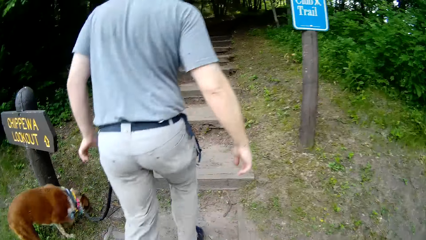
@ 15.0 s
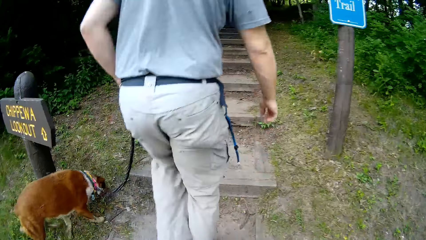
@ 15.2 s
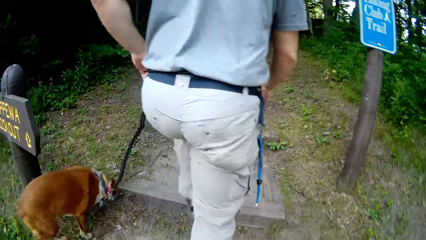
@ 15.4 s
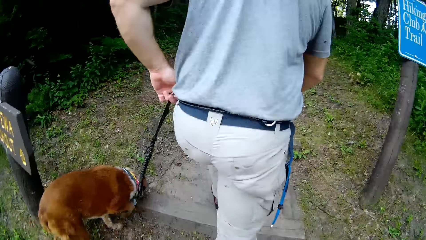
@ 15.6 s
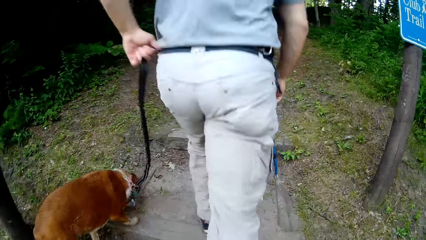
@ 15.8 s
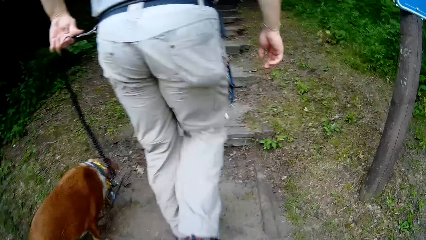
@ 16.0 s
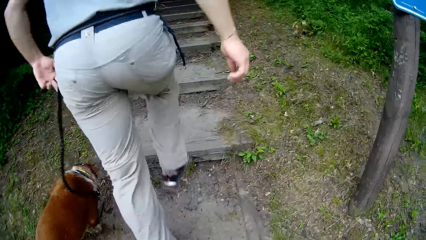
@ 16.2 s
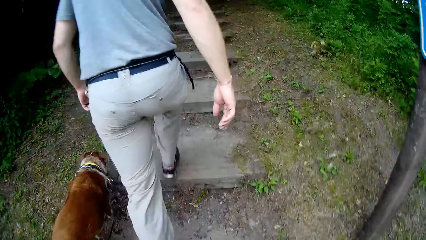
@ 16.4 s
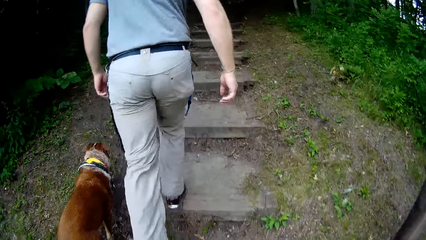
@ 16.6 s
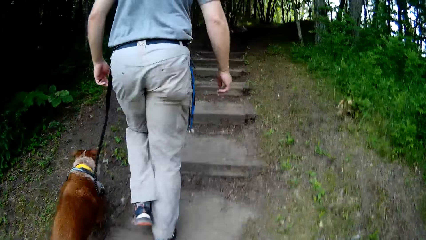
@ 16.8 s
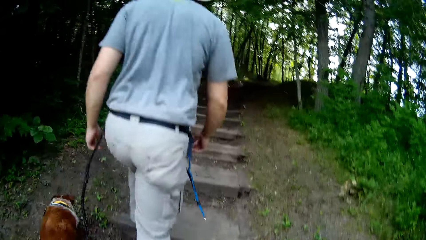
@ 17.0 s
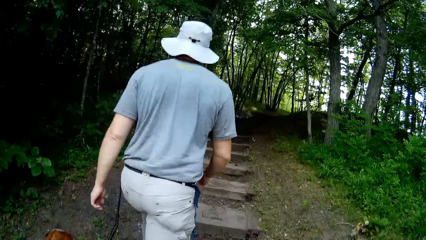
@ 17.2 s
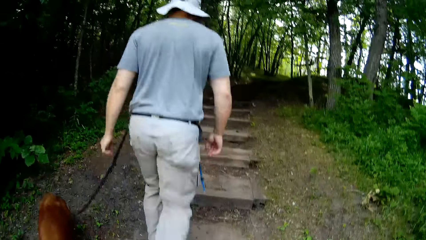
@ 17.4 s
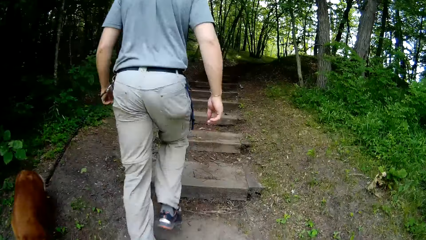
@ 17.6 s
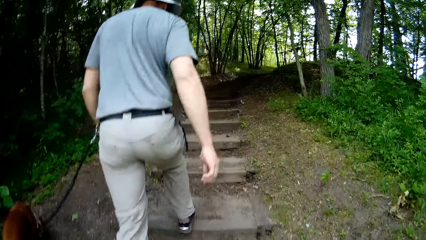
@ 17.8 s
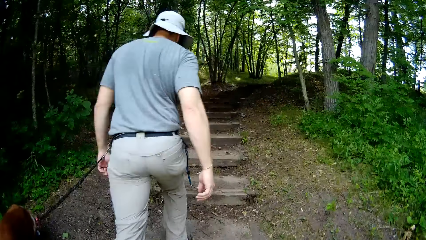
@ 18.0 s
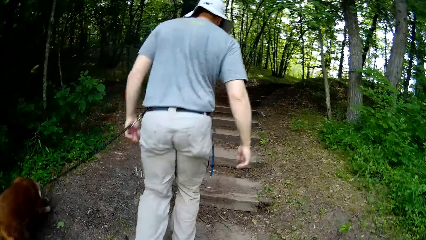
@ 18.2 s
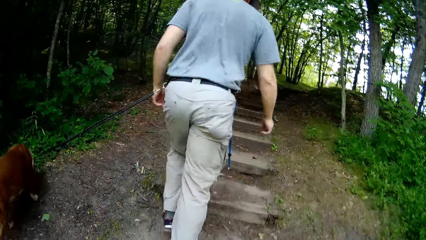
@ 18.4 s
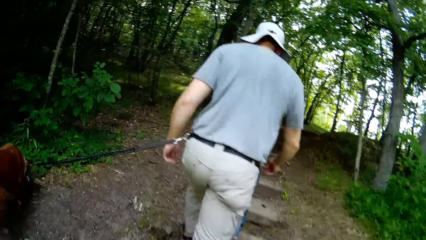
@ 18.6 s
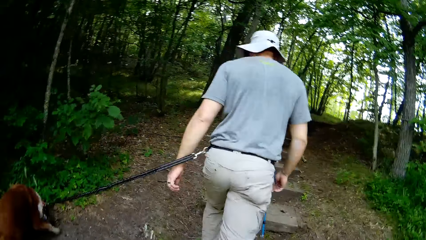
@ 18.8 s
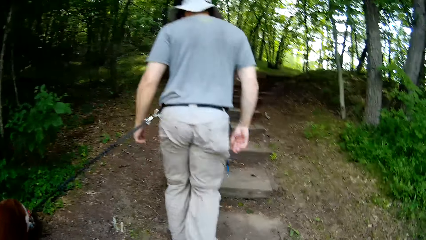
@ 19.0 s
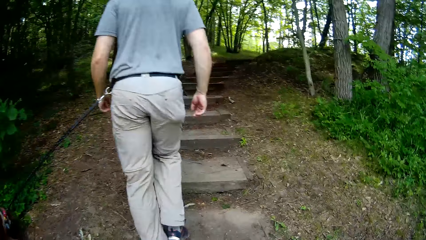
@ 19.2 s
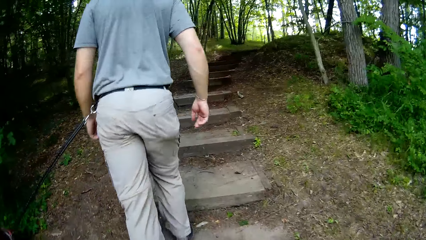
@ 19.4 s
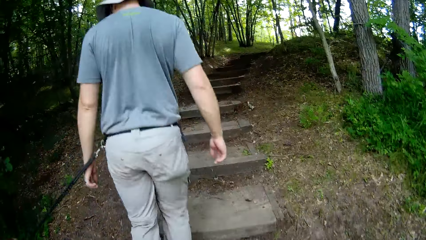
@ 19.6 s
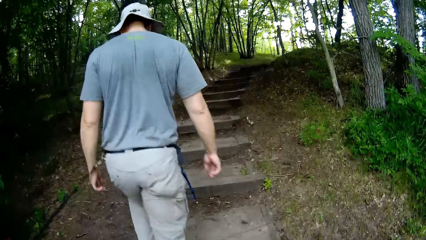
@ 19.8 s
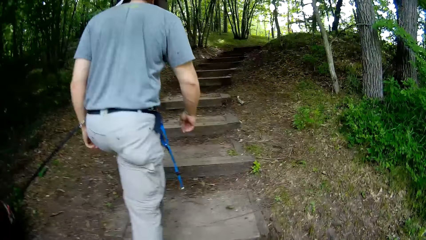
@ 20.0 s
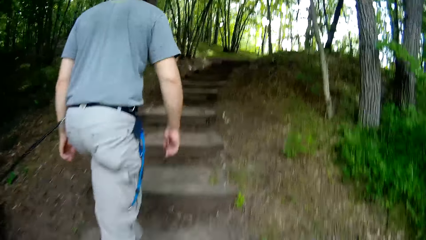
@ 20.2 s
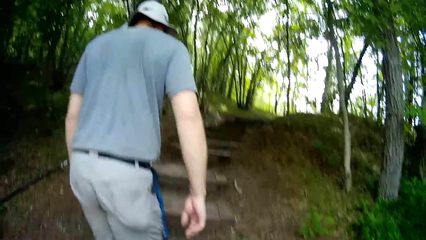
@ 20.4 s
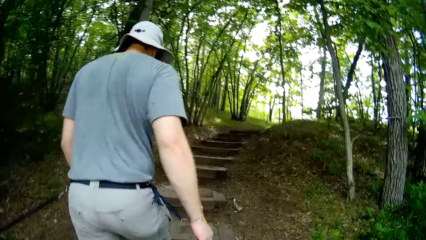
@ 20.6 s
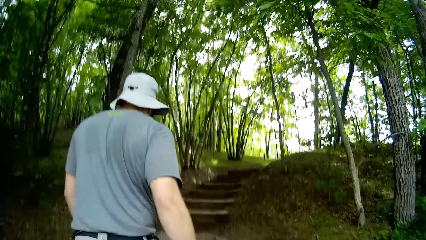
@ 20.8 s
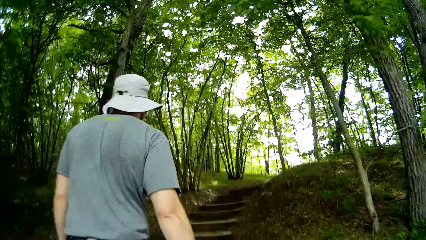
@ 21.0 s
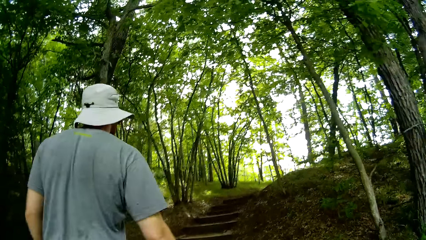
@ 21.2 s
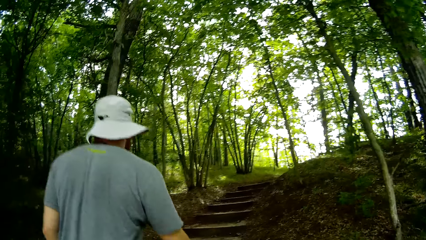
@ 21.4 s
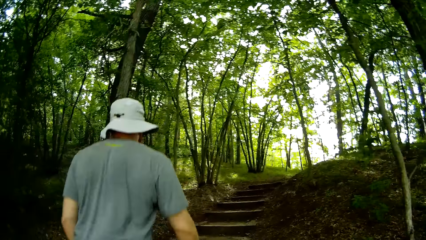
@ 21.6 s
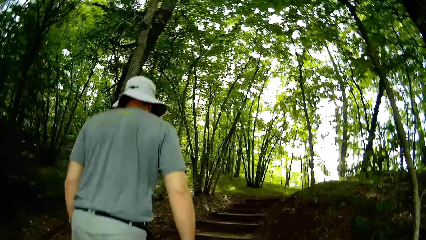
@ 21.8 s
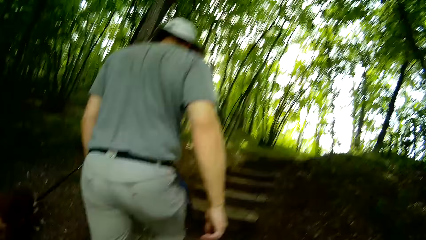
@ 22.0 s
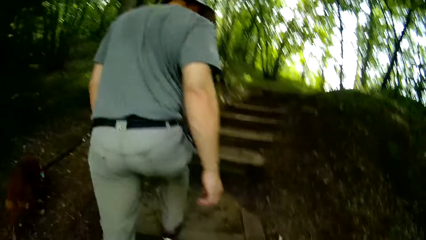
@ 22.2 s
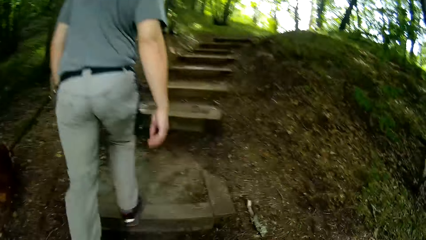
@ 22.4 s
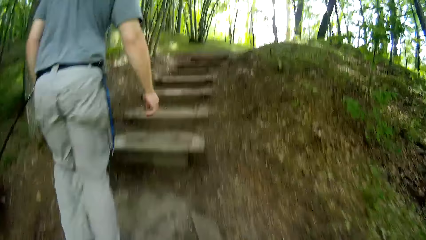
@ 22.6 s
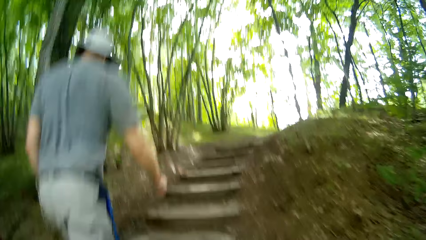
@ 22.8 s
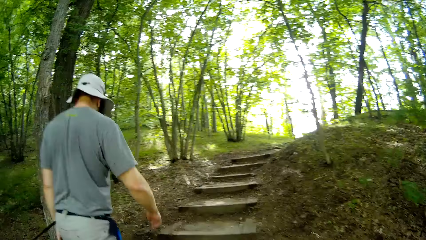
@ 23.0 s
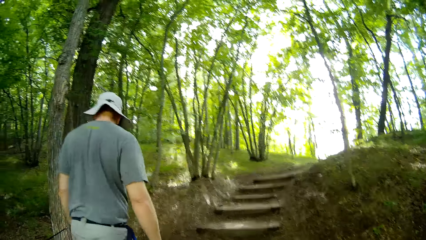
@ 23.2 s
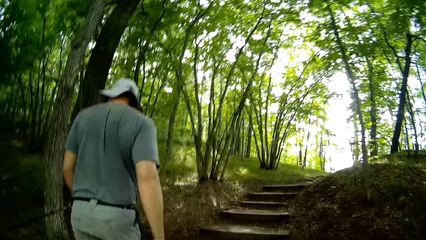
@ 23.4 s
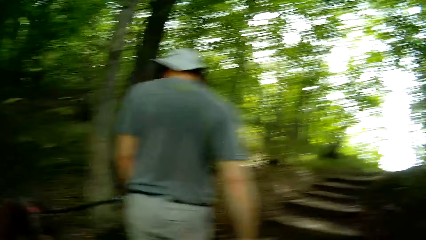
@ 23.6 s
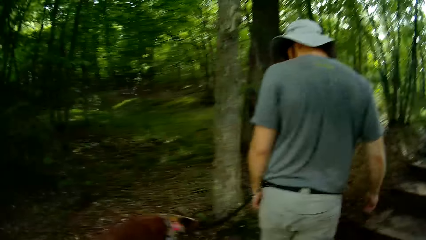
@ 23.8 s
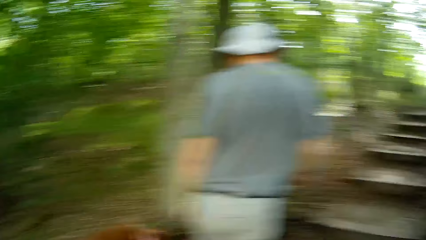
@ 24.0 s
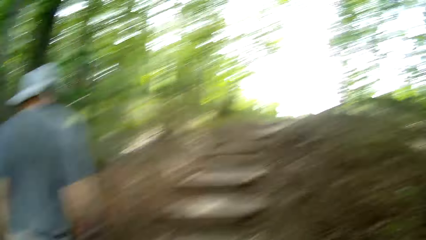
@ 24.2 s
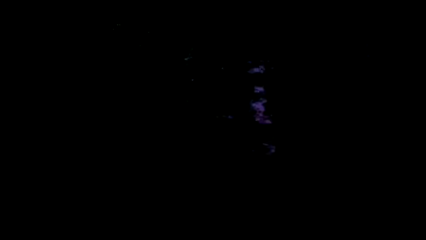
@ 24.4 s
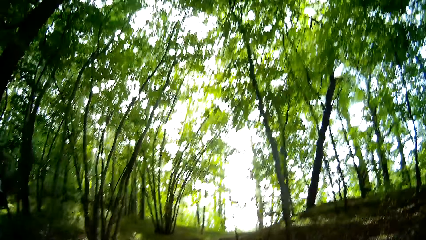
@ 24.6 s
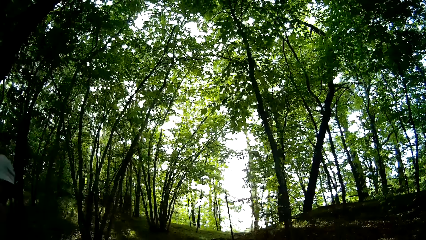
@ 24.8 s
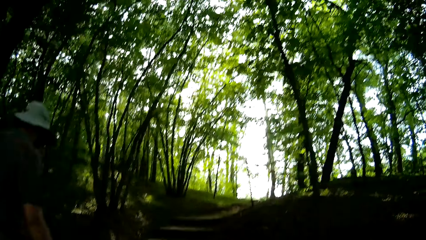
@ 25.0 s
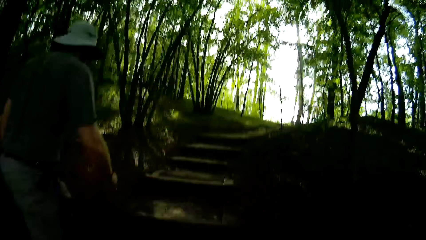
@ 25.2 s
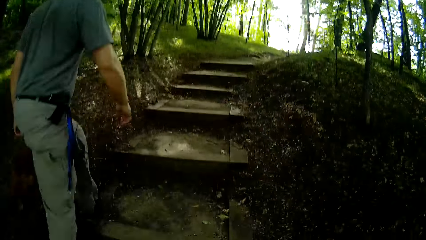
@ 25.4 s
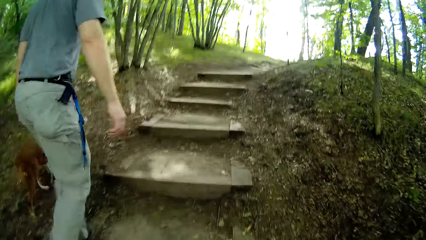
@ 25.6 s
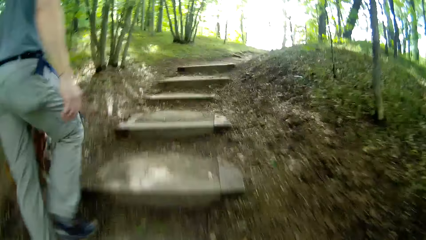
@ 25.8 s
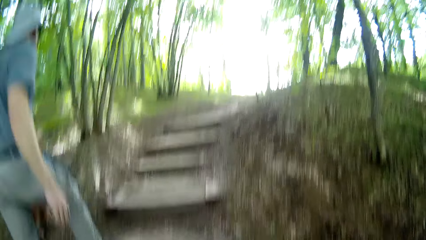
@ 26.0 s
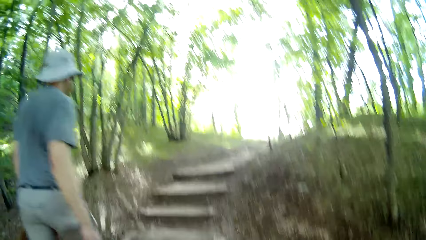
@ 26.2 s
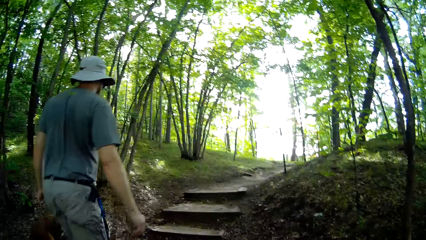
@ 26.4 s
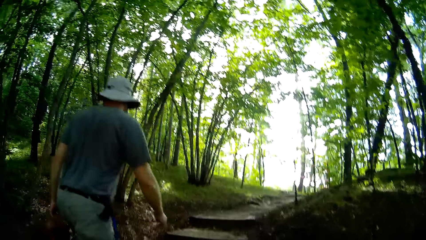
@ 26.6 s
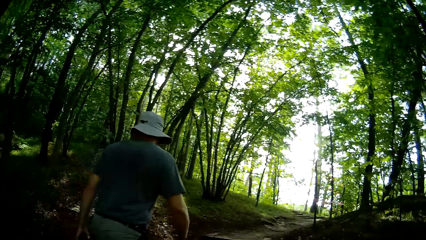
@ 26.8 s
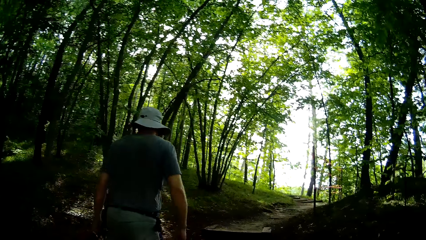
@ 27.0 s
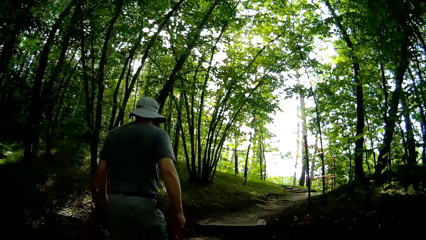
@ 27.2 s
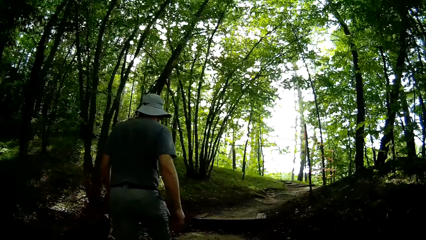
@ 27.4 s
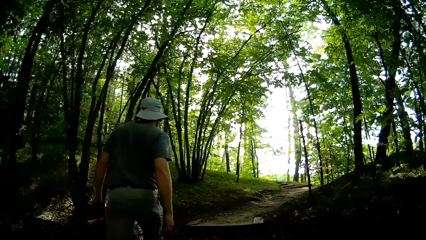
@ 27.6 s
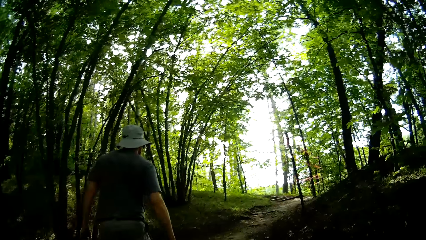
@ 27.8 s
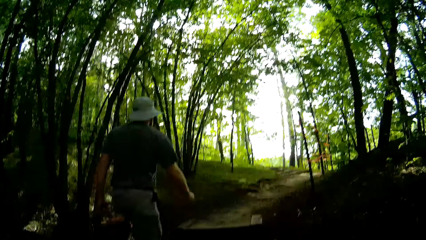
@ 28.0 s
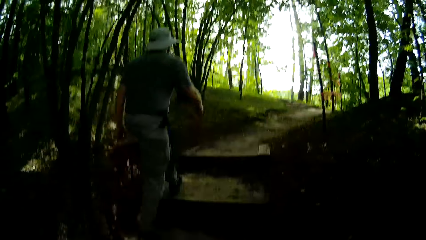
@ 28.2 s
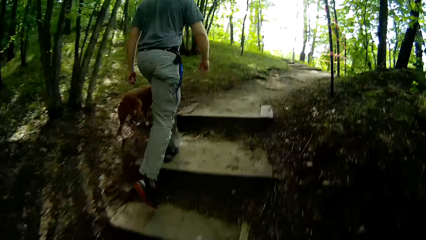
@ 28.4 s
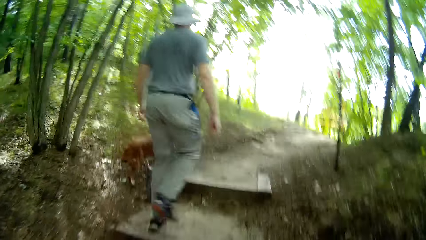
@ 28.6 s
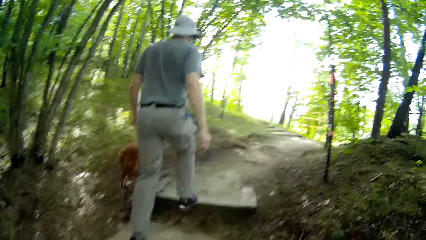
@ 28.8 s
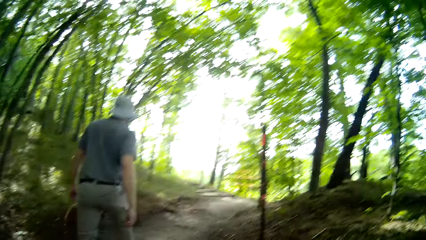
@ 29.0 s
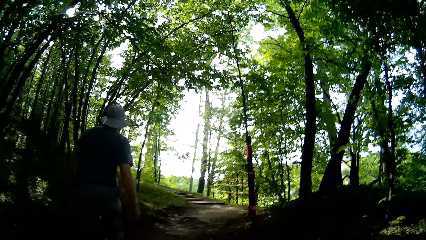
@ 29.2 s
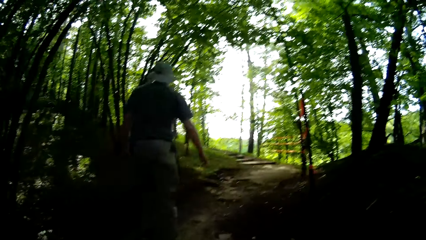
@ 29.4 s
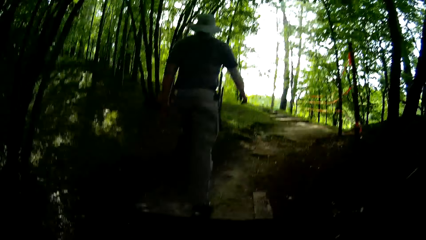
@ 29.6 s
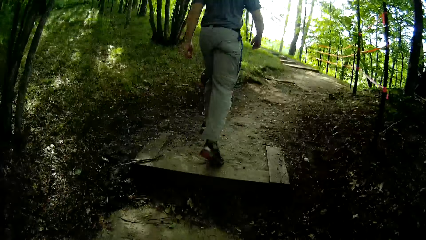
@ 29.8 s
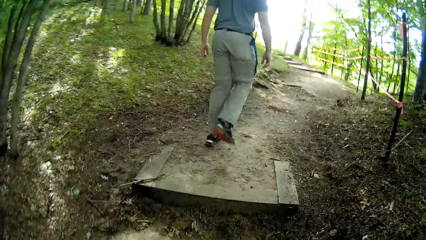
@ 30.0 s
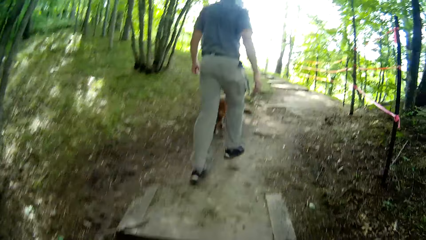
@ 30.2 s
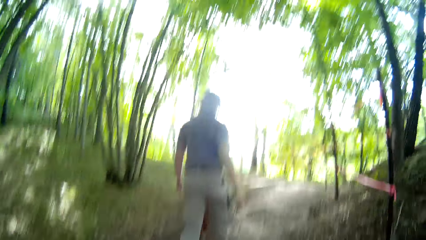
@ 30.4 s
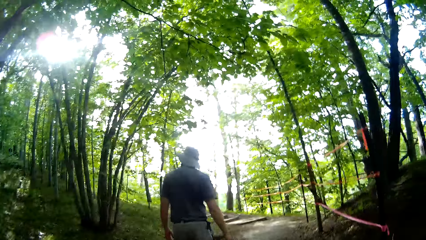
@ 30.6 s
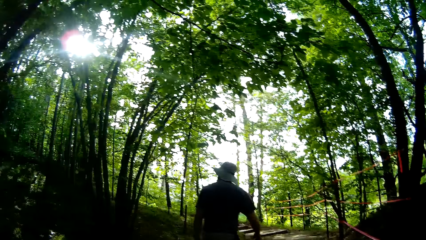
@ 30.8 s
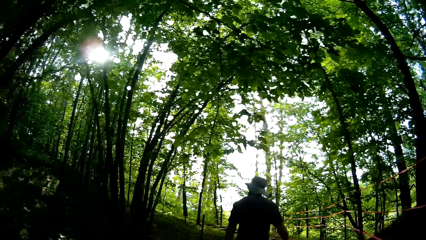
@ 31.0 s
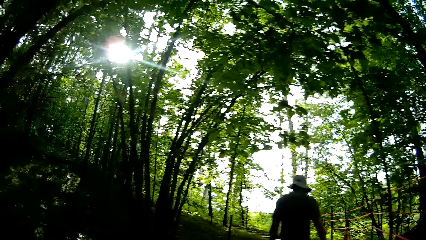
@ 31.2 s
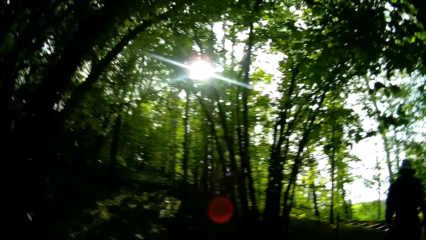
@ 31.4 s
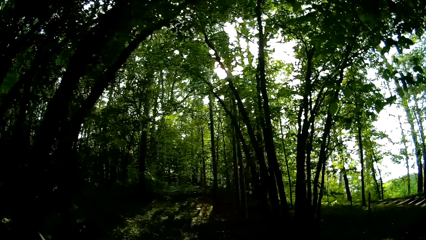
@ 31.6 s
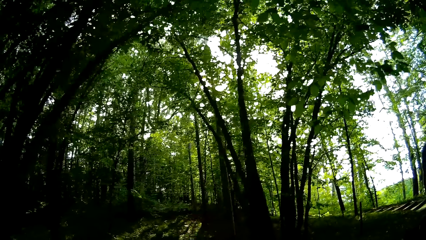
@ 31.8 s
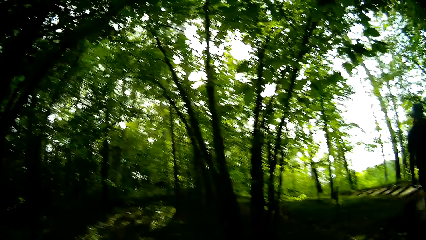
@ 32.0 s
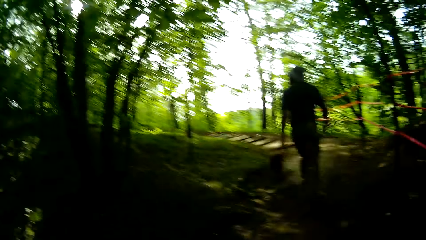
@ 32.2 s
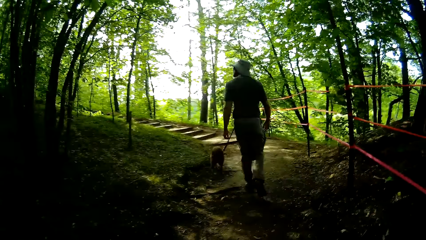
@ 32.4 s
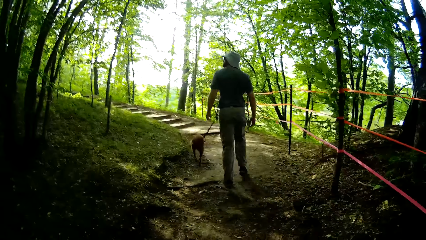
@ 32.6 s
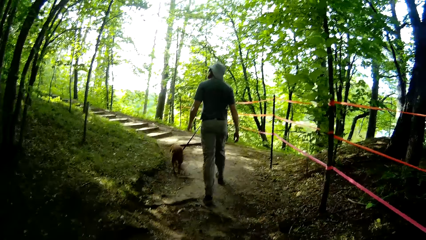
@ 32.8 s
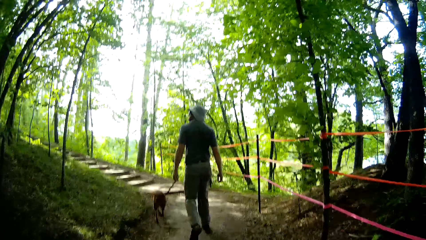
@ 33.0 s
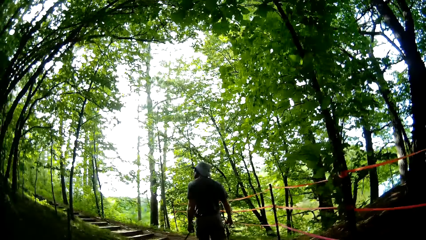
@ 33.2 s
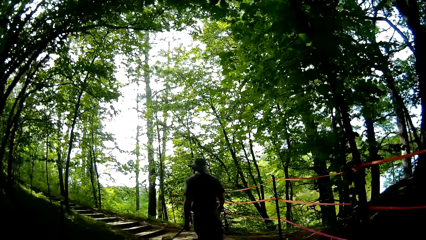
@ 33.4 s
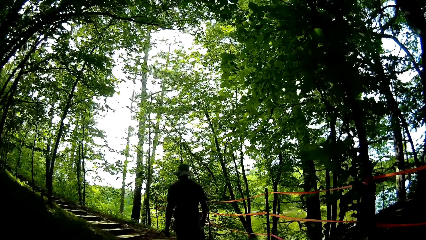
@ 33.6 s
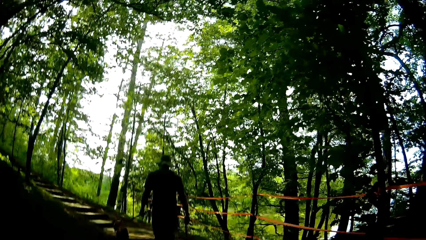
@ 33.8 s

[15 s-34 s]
A man adjusts the dog leash on his waist. The man climbs the stairs with a dog. The camera wearer climbs the stairs.
